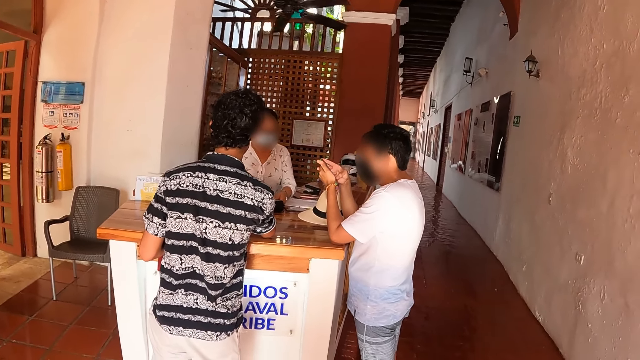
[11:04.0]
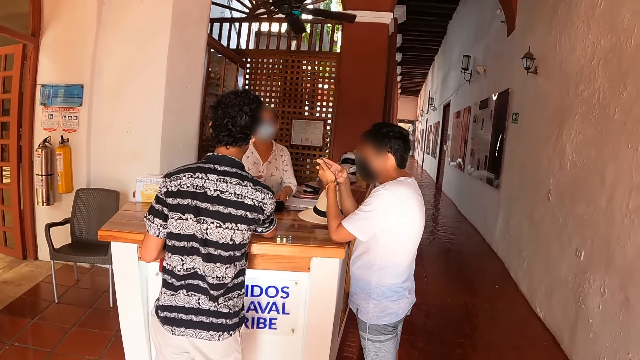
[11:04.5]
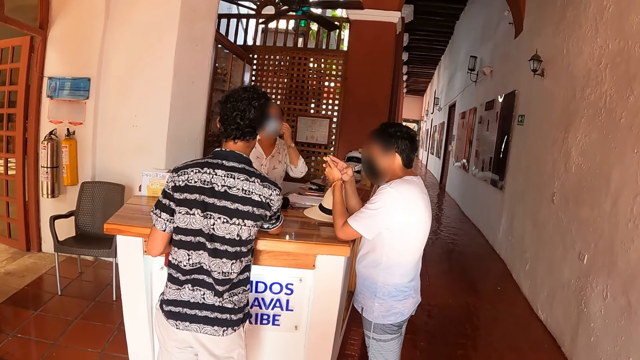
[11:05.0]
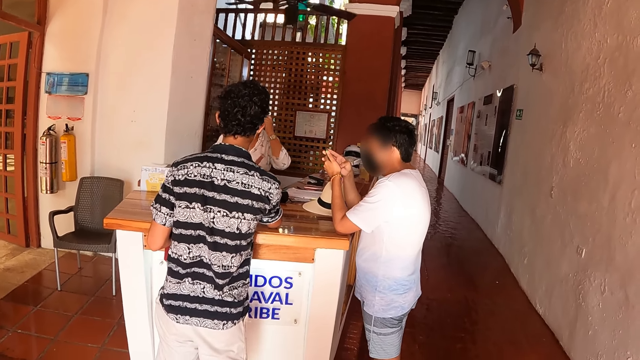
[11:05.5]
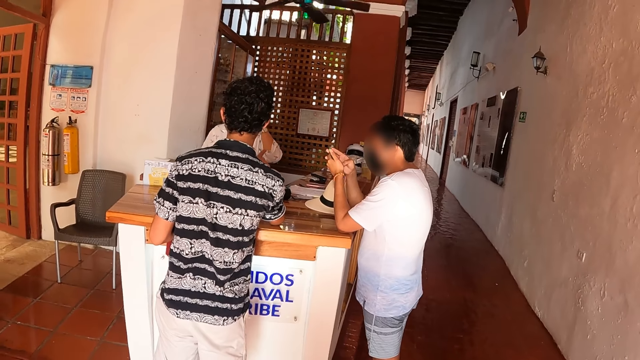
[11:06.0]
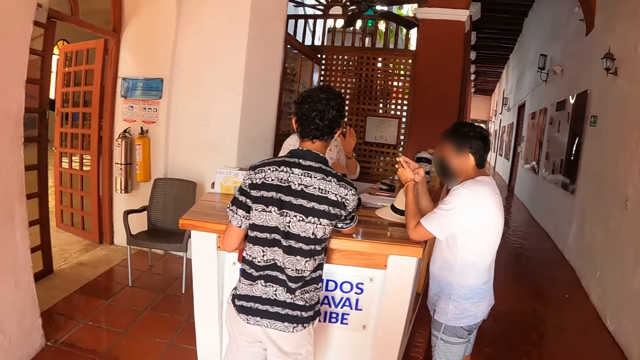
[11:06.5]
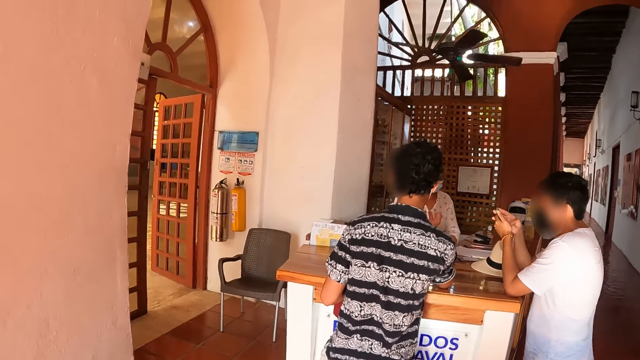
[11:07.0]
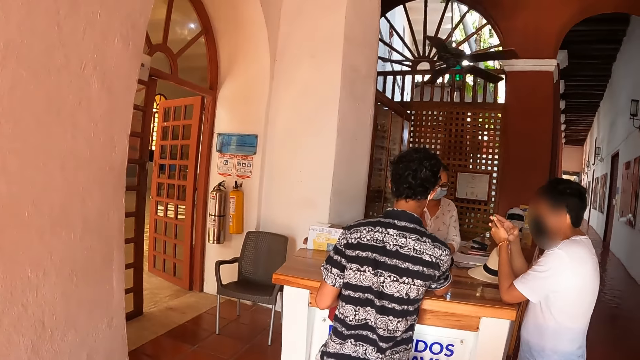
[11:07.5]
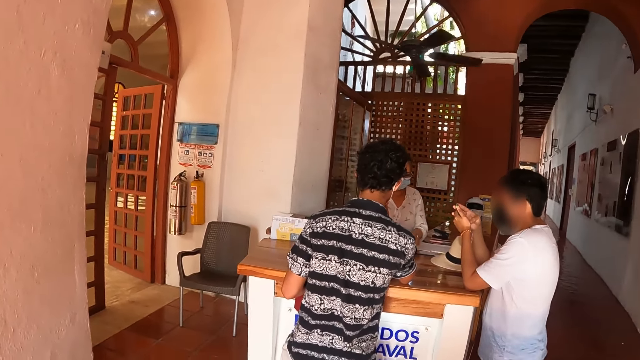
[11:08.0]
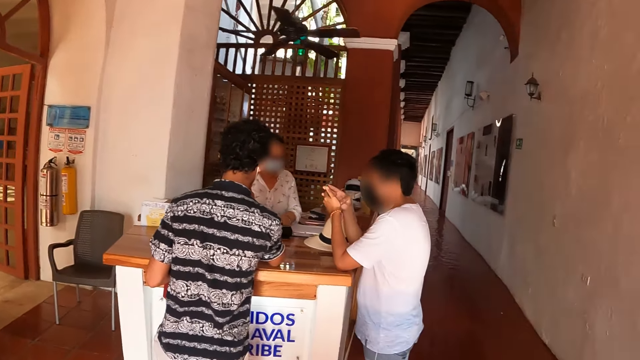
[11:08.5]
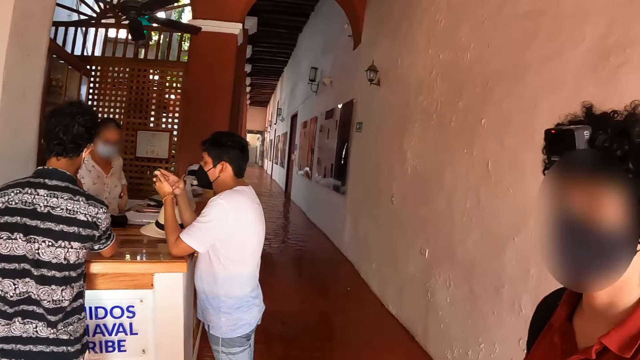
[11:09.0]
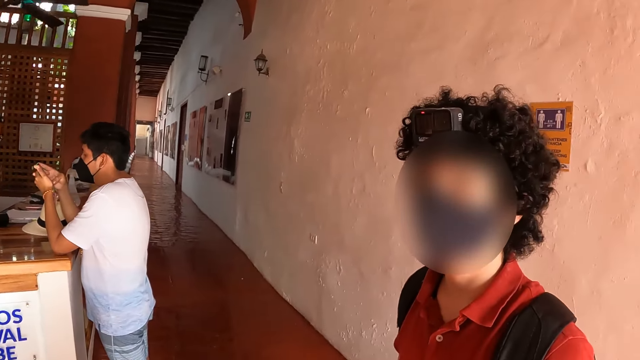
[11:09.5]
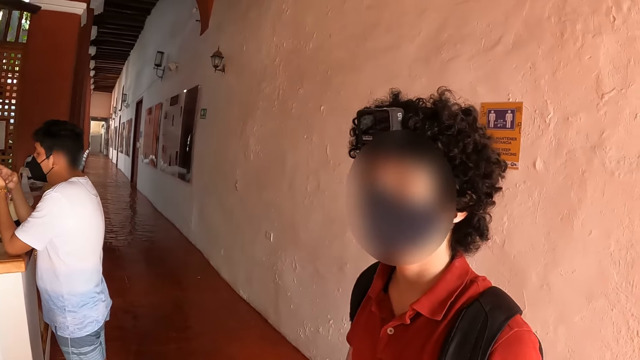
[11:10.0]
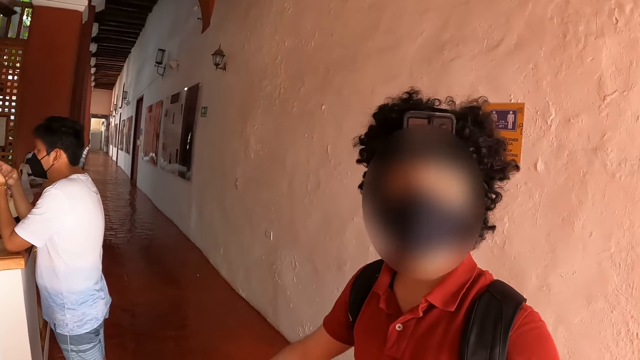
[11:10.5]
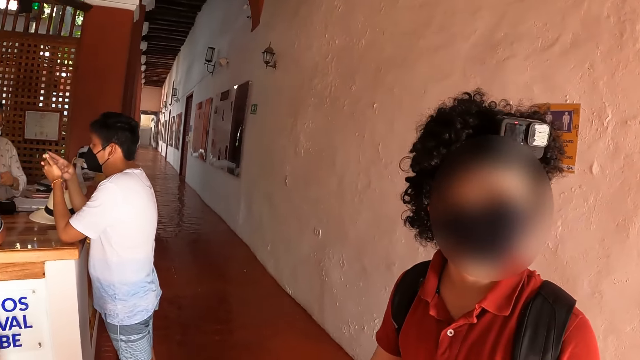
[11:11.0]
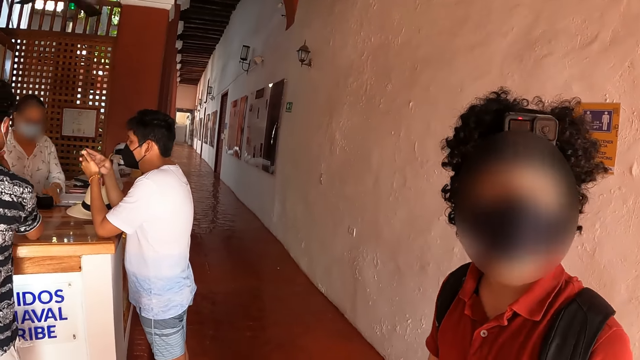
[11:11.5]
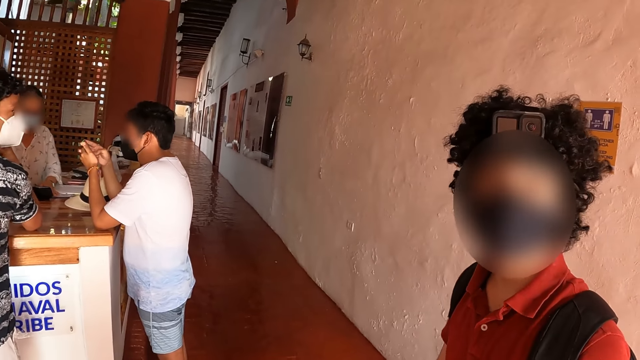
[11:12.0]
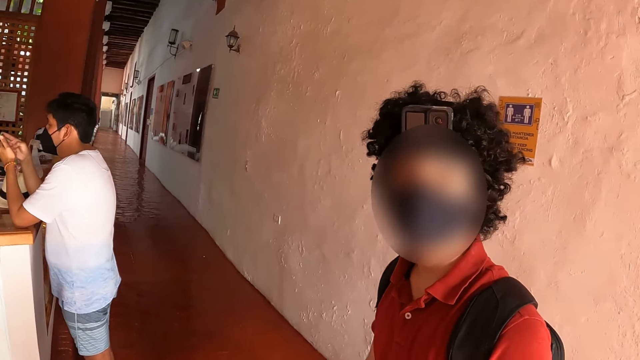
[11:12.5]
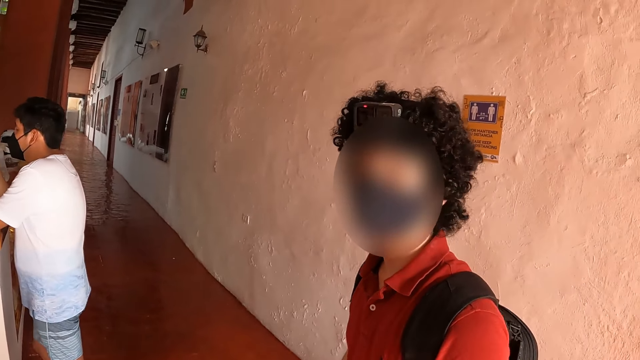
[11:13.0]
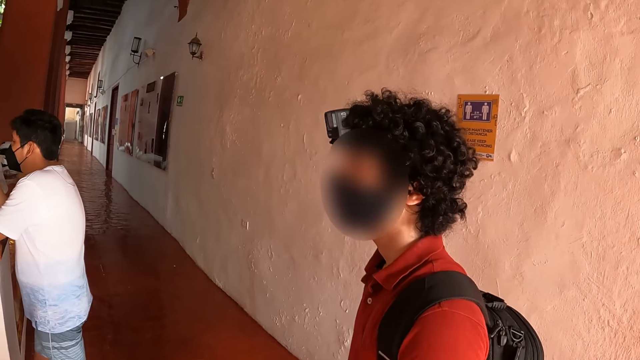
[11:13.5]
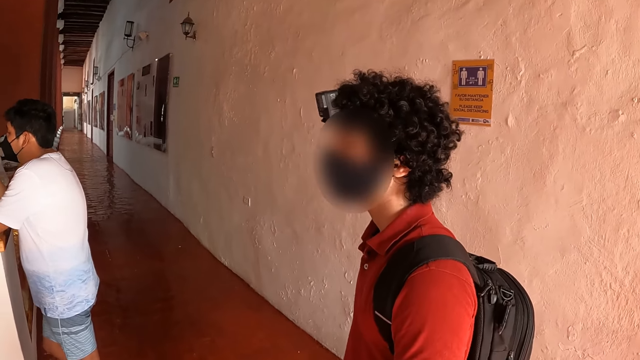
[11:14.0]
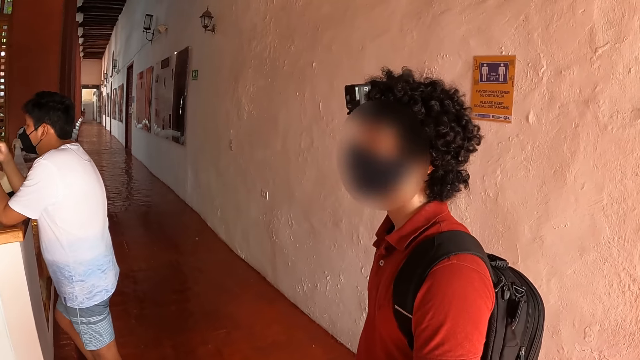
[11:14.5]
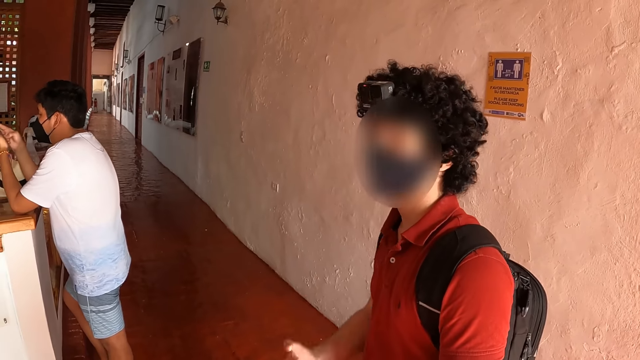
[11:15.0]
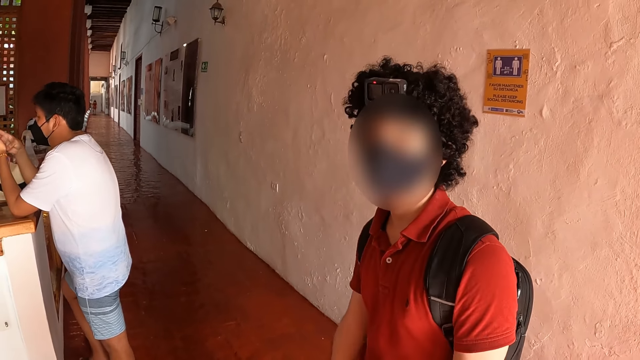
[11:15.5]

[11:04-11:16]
The camera wearer converses with a person.

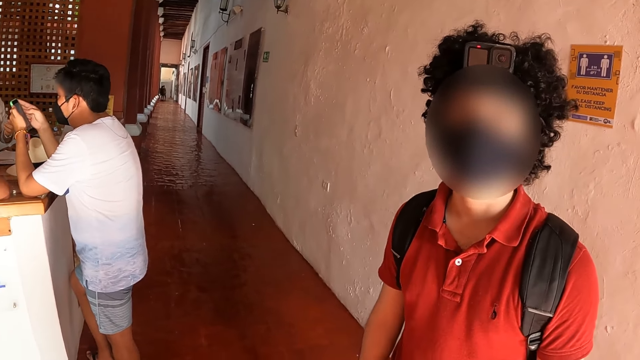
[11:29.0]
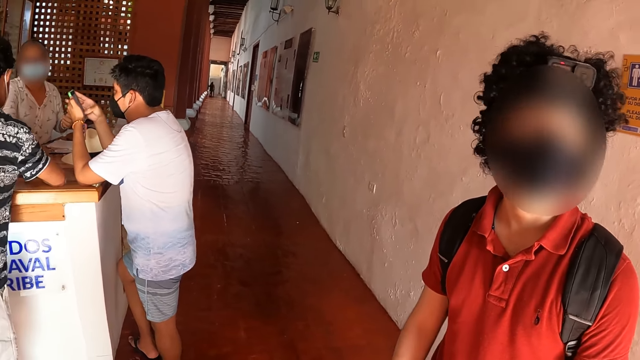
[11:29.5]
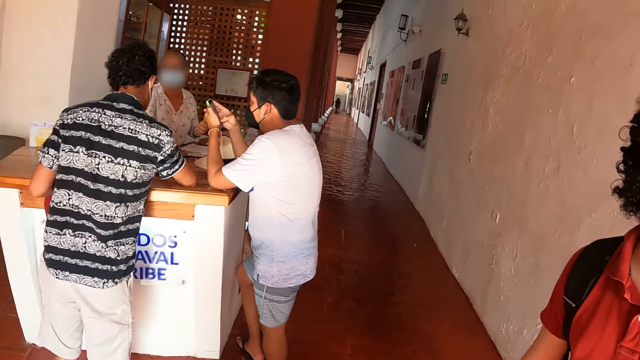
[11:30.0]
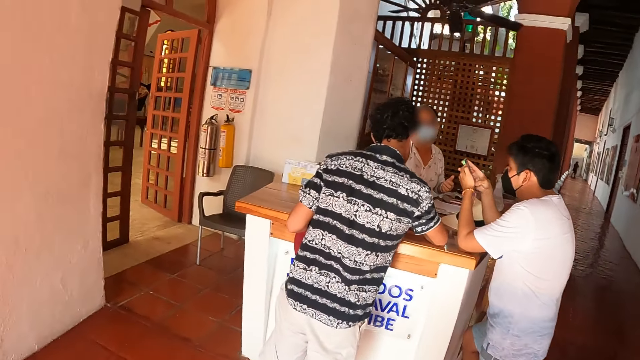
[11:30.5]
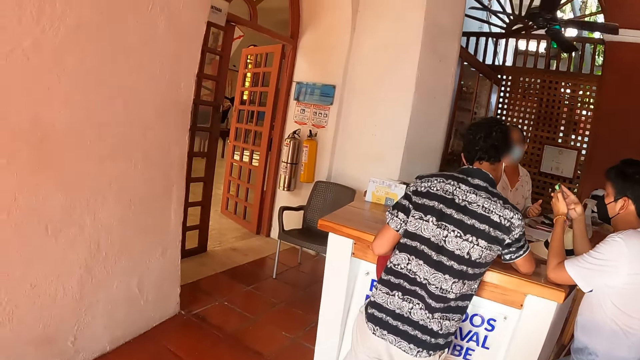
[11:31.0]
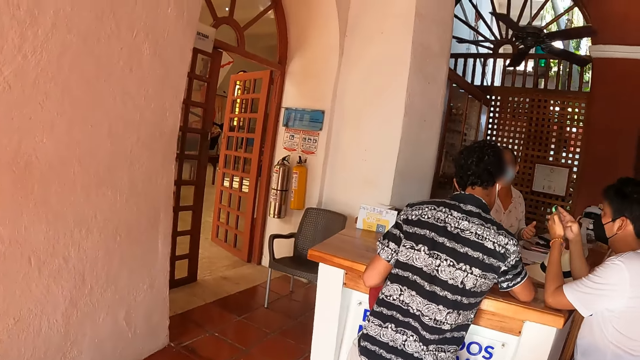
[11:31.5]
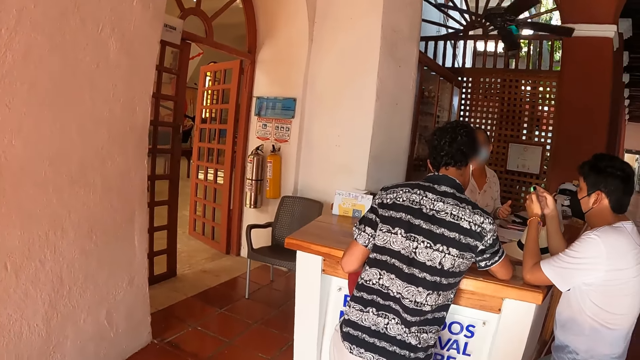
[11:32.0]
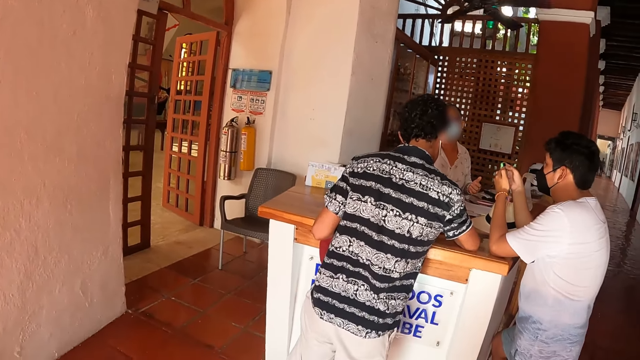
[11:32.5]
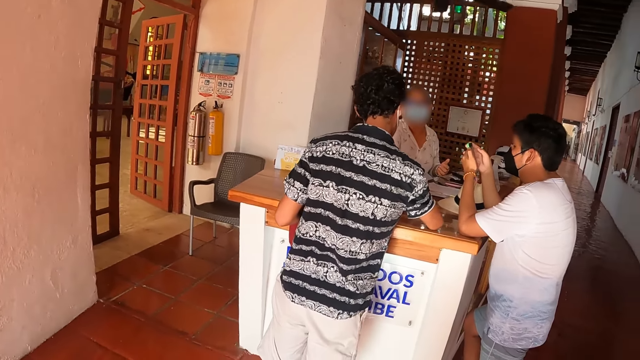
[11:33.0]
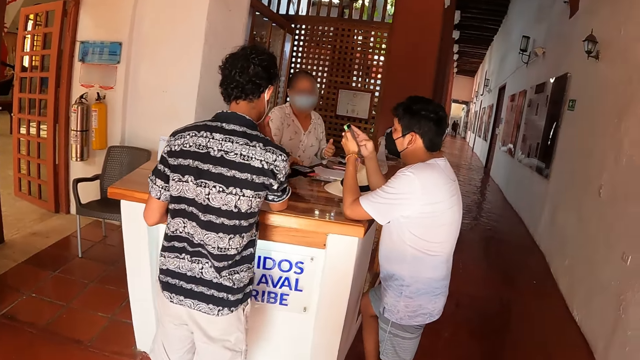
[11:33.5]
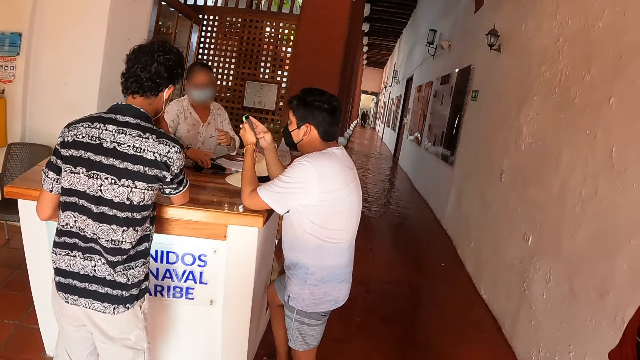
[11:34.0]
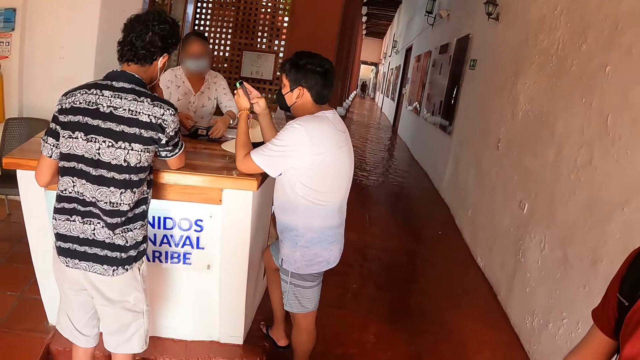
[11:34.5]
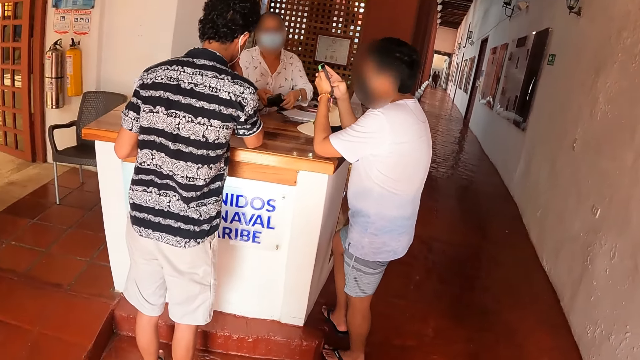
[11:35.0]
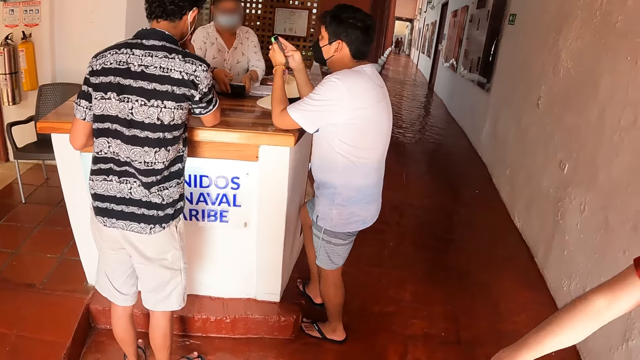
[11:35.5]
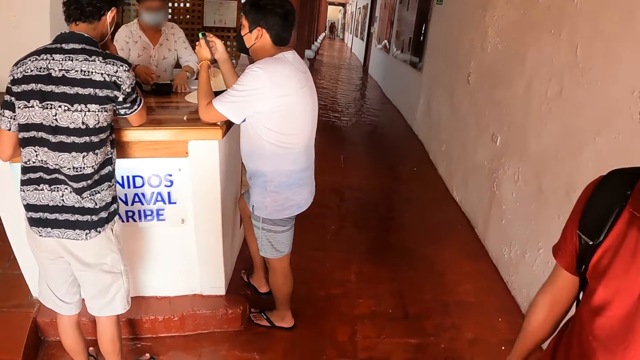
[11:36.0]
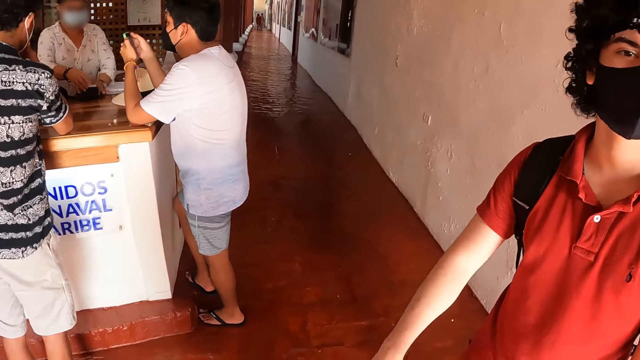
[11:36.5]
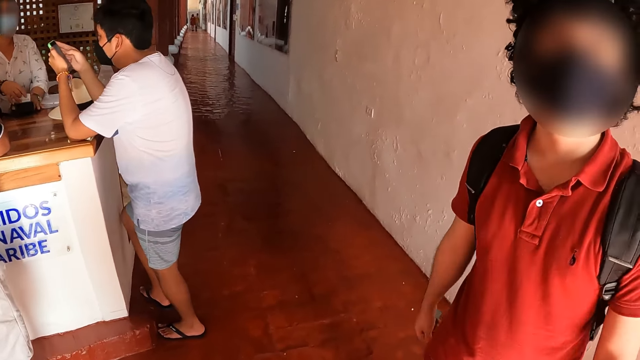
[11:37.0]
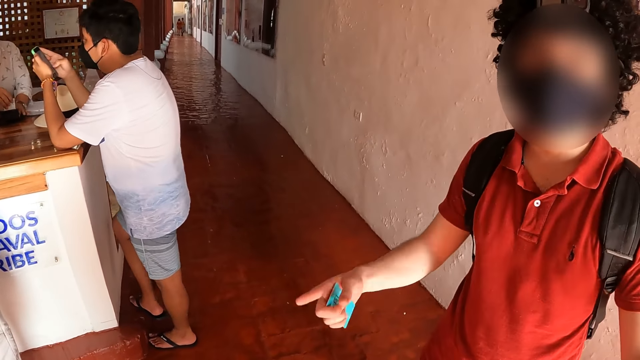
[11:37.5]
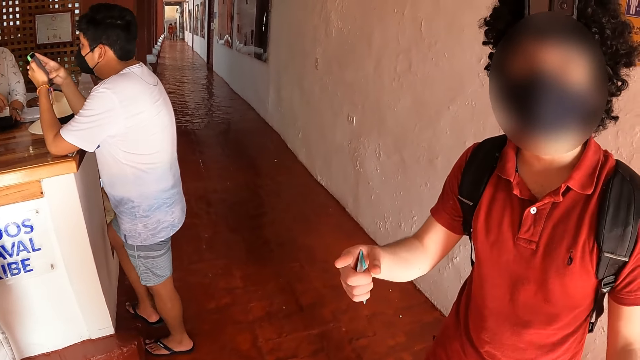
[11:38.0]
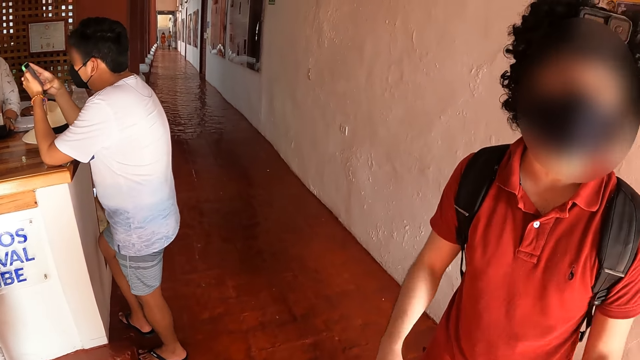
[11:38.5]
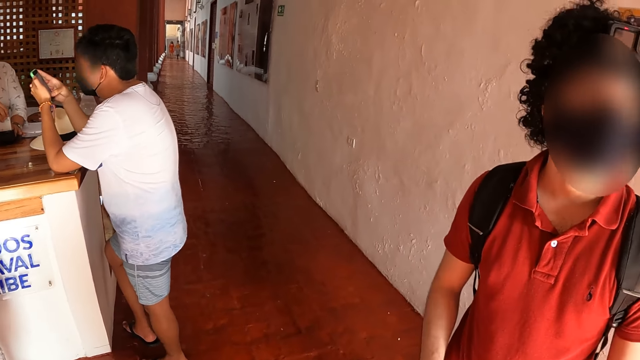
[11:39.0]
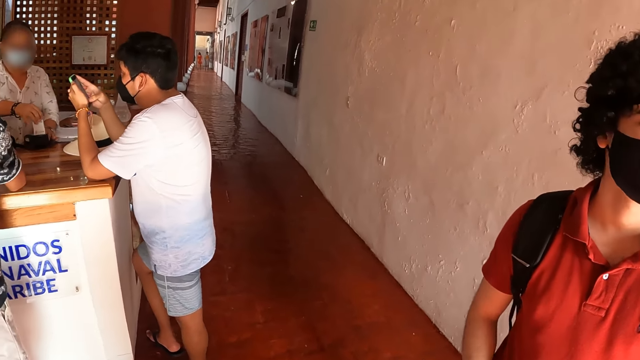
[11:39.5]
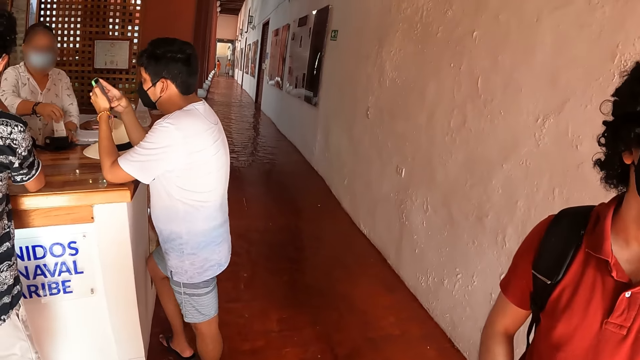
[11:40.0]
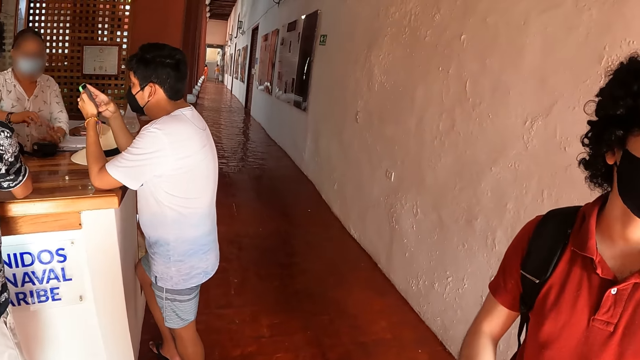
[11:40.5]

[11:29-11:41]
The camera wearer looks around. They converse with a person.
